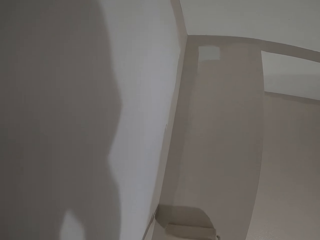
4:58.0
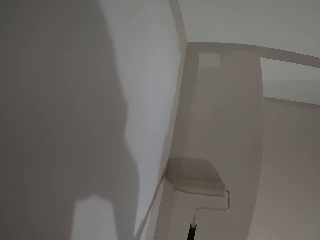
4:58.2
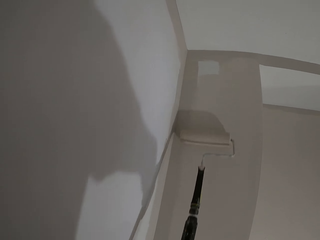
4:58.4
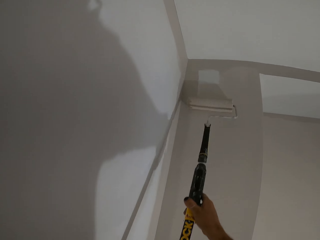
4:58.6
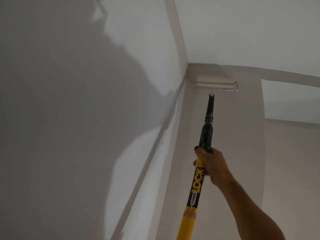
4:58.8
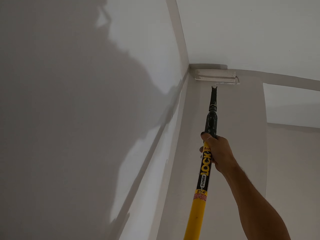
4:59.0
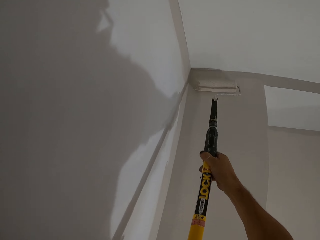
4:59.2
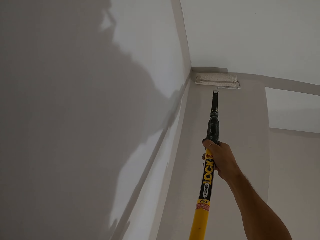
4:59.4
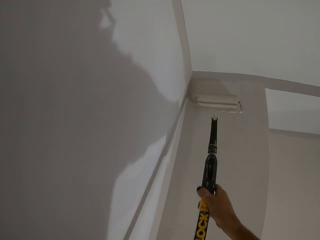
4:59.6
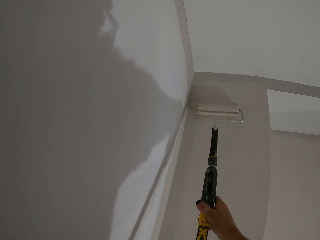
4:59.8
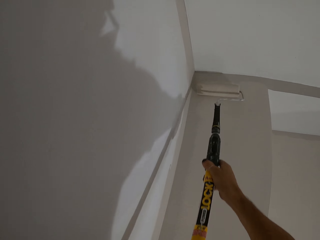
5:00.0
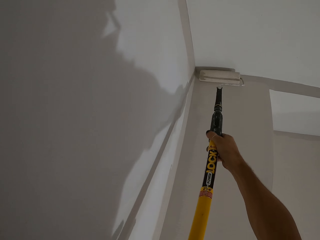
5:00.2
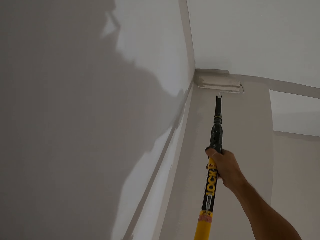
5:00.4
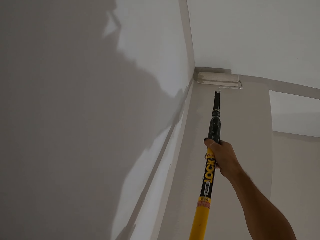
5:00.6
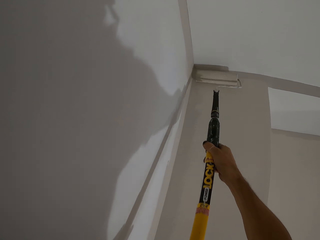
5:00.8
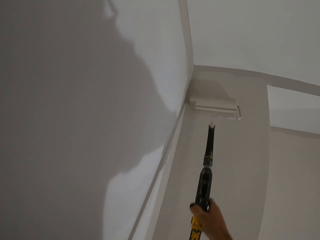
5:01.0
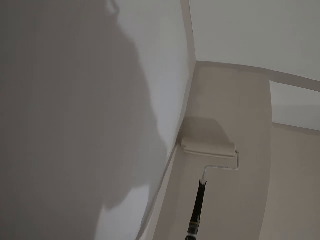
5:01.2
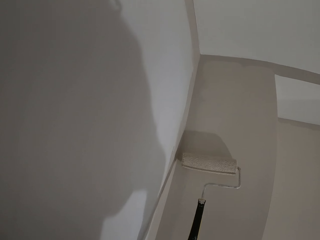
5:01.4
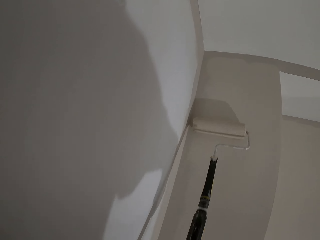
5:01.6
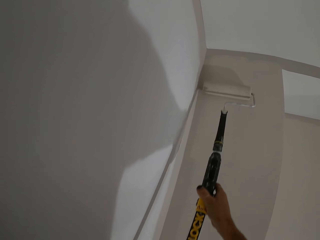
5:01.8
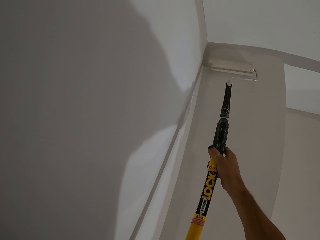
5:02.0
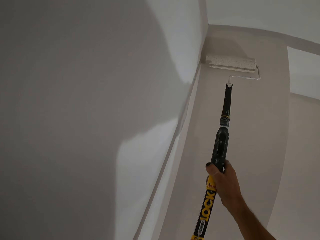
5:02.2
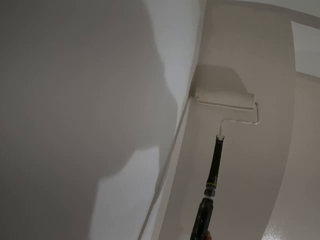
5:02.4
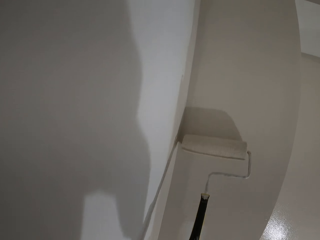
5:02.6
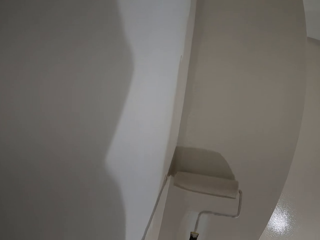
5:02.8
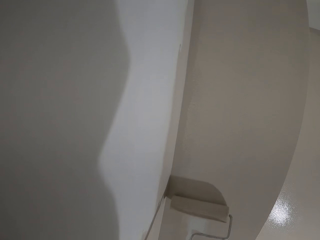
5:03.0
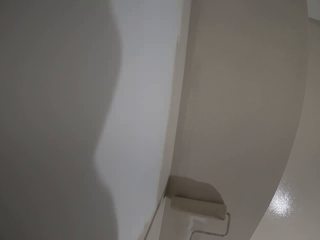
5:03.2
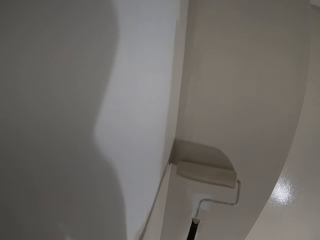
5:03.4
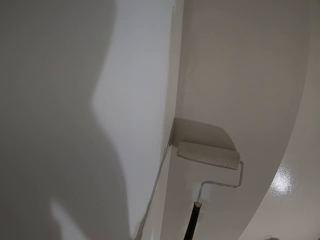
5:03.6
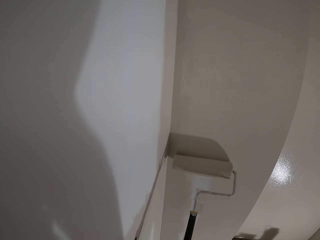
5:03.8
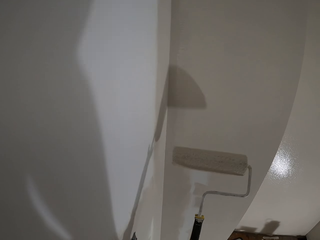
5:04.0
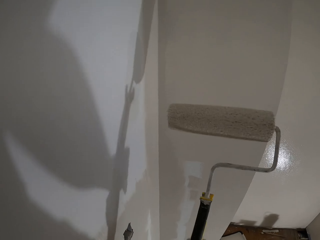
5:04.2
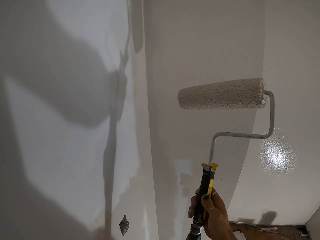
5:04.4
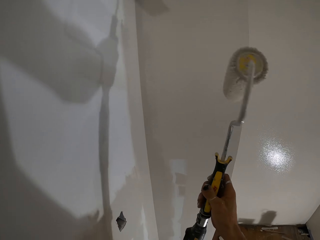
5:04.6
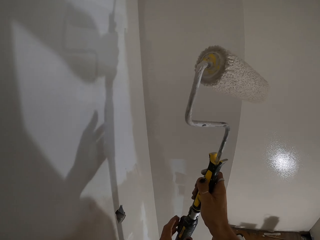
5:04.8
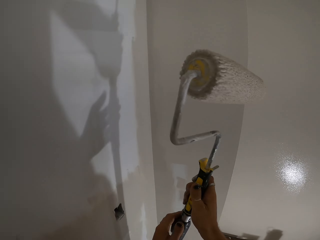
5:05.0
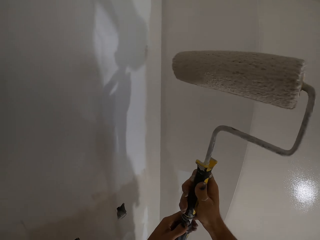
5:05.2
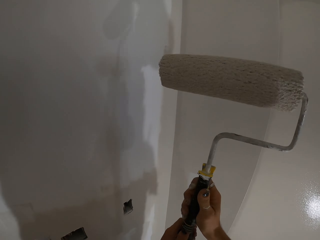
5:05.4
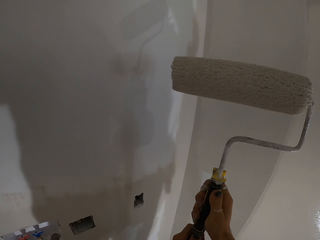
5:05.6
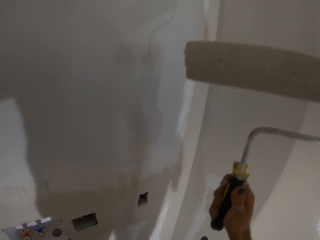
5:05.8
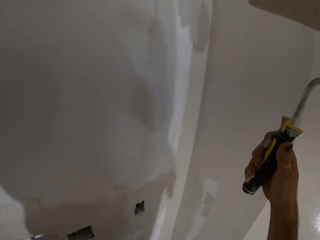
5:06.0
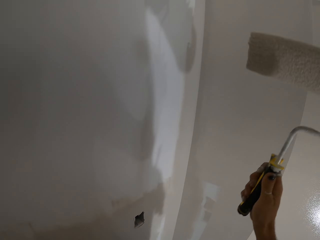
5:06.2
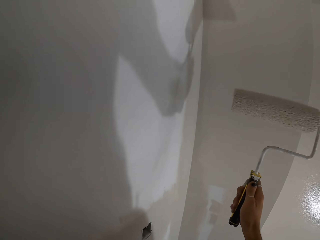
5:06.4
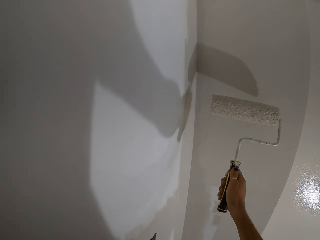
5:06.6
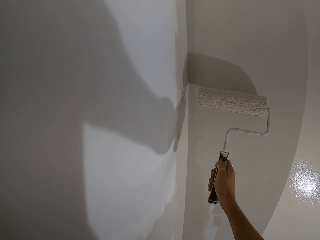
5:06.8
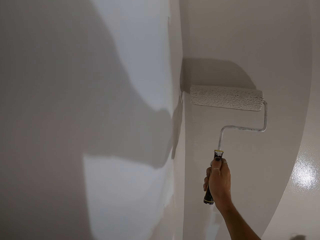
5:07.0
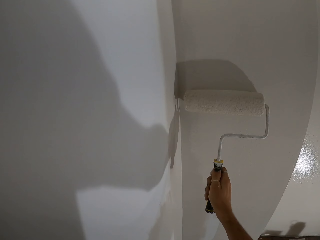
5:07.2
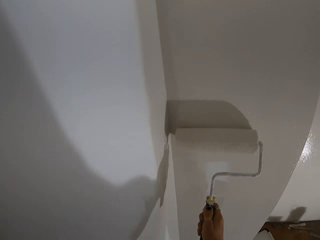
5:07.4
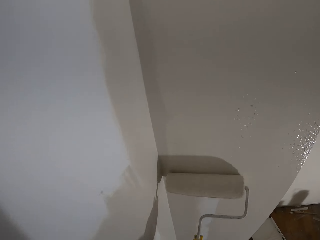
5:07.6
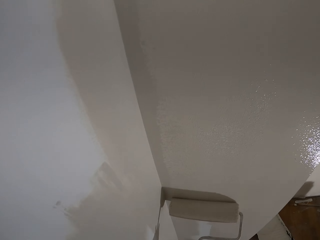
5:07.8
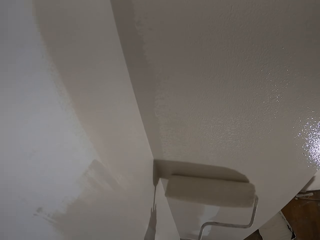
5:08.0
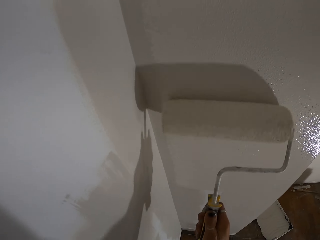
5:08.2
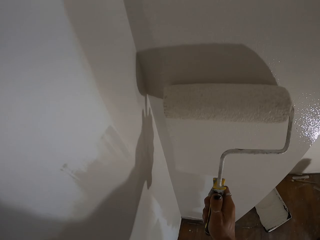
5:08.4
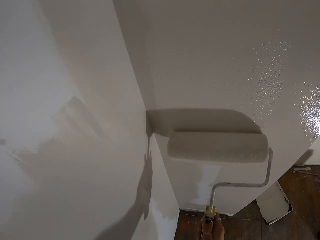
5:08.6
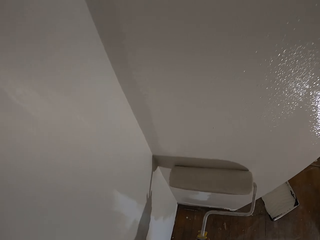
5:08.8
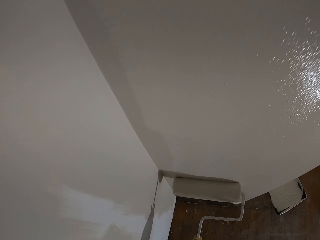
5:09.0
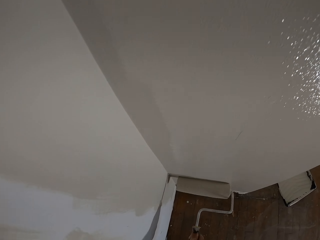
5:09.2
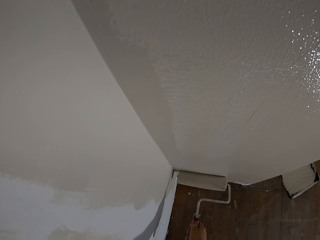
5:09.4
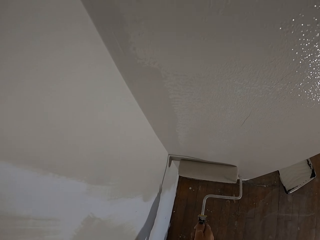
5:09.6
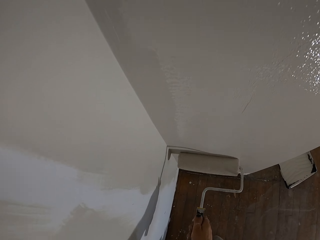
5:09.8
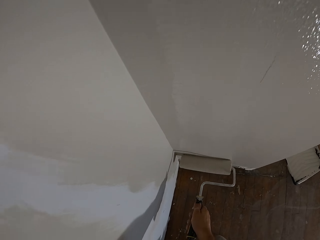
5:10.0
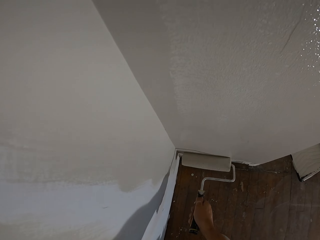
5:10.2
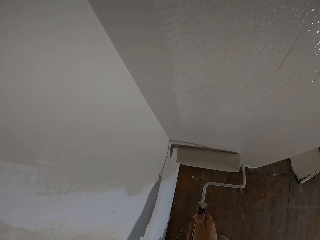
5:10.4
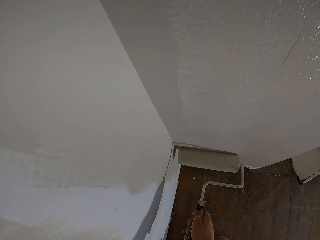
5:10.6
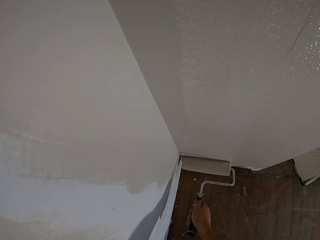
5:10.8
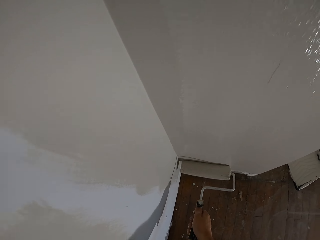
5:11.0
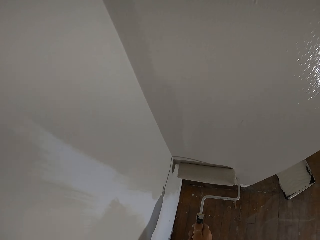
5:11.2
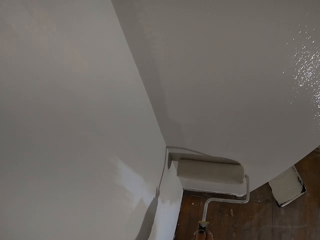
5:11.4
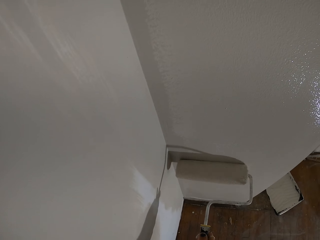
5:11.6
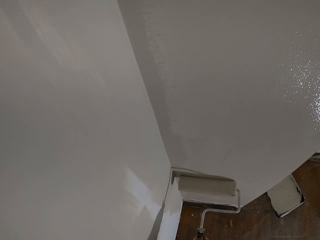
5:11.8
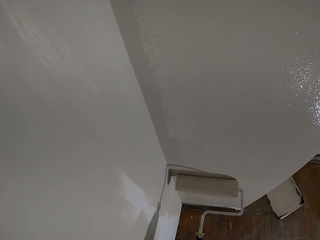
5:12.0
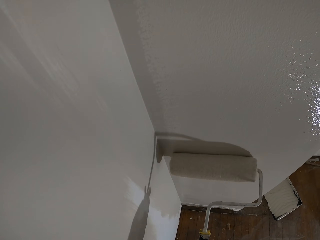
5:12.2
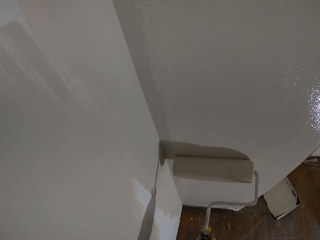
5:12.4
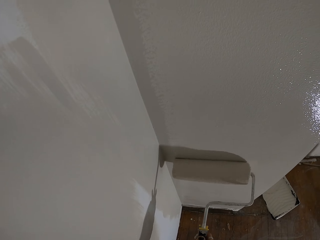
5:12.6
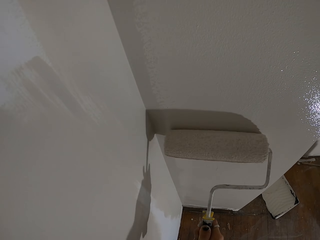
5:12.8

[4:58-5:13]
The camera wearer removes the handle of the roller. They paint on the wall.

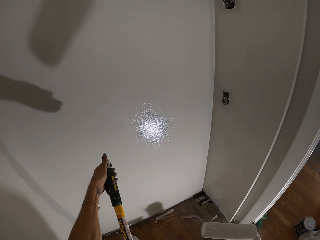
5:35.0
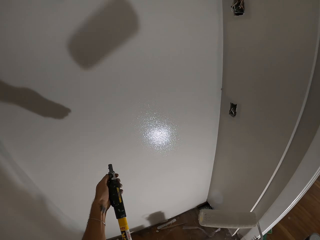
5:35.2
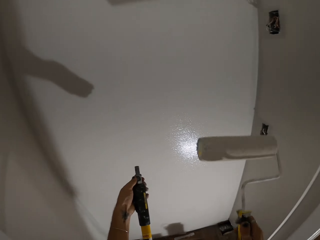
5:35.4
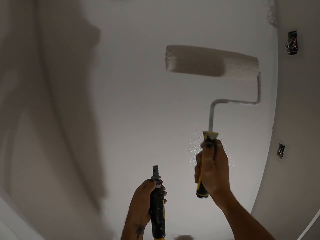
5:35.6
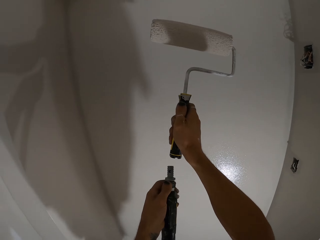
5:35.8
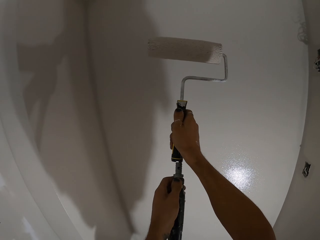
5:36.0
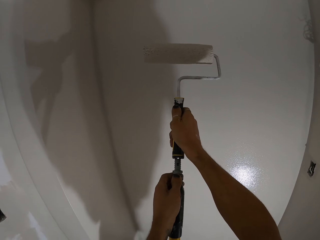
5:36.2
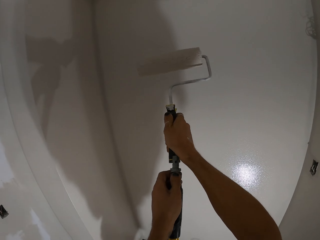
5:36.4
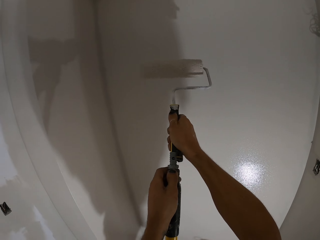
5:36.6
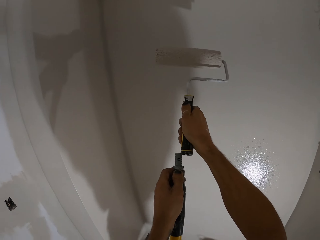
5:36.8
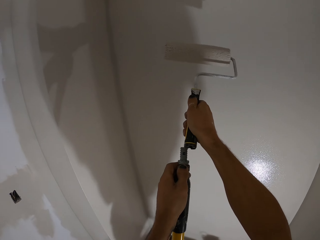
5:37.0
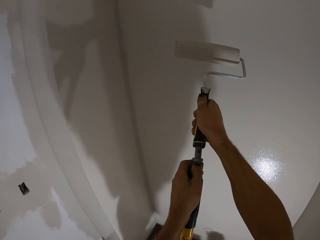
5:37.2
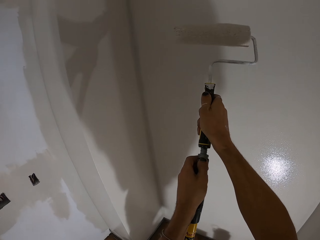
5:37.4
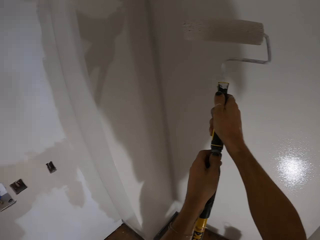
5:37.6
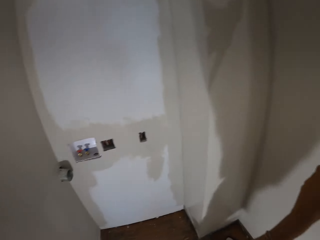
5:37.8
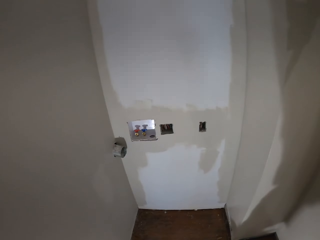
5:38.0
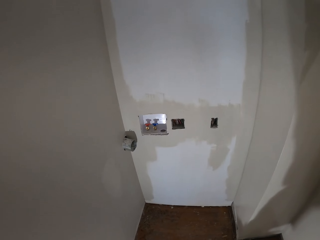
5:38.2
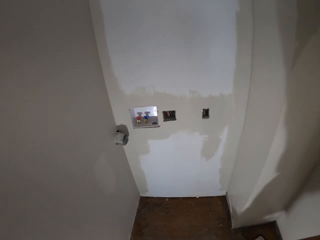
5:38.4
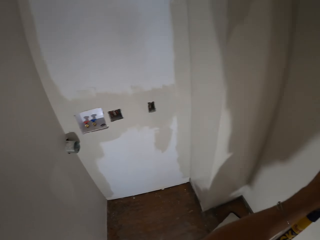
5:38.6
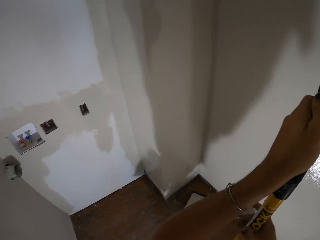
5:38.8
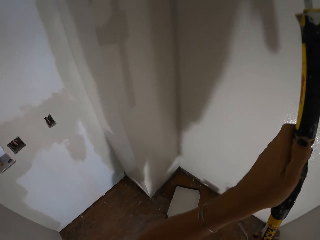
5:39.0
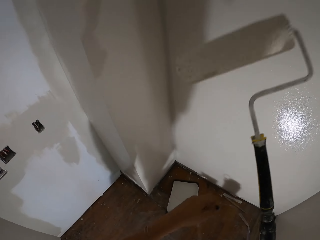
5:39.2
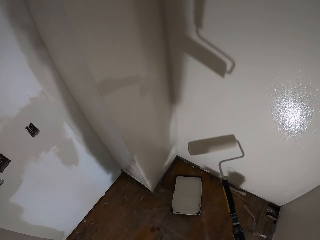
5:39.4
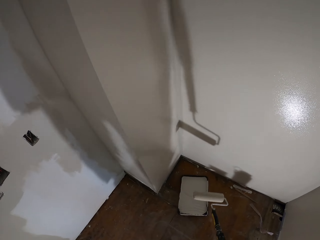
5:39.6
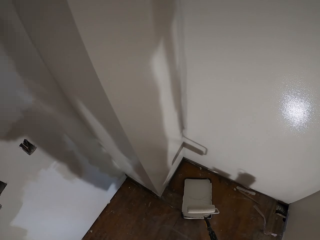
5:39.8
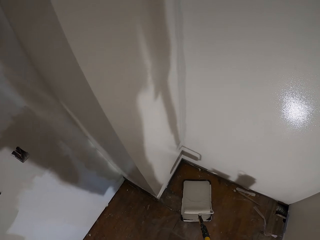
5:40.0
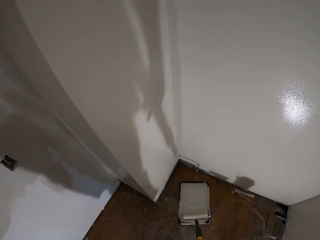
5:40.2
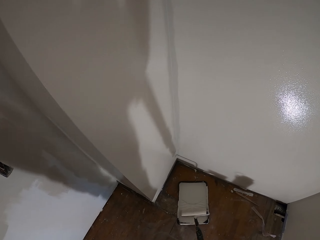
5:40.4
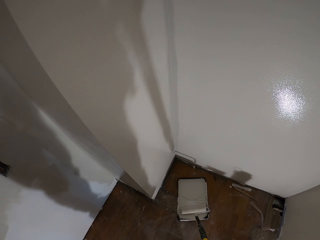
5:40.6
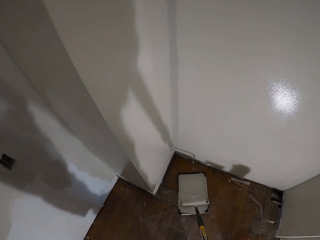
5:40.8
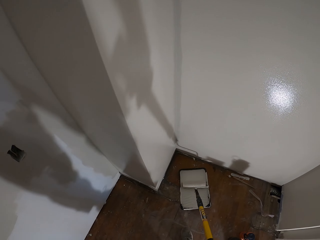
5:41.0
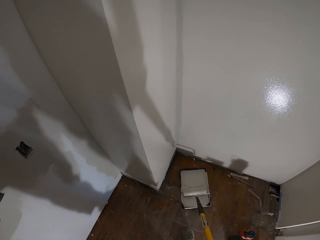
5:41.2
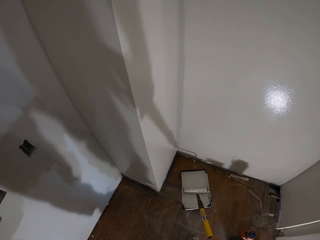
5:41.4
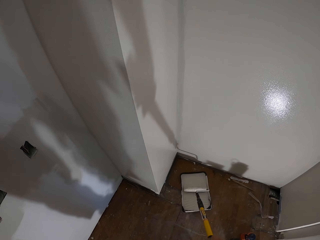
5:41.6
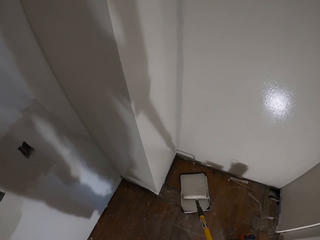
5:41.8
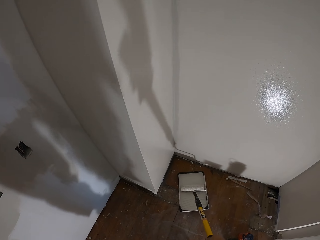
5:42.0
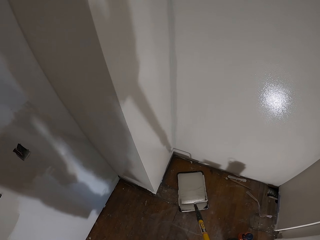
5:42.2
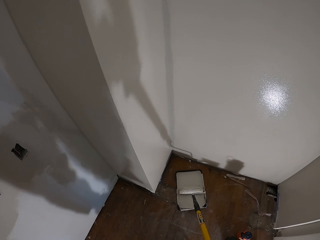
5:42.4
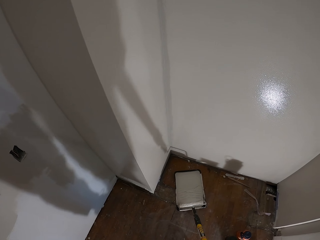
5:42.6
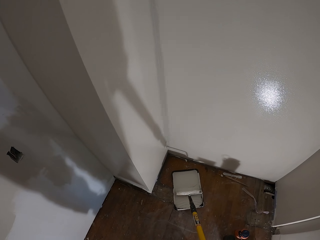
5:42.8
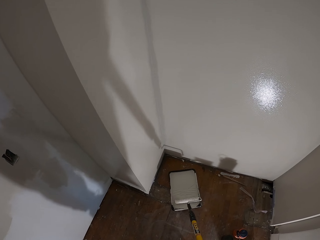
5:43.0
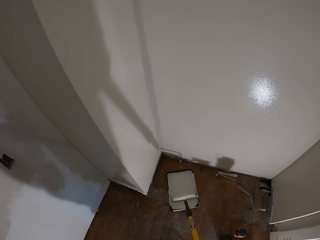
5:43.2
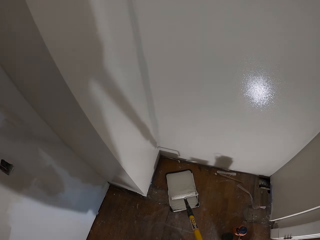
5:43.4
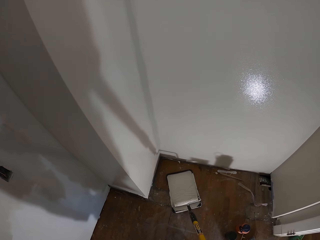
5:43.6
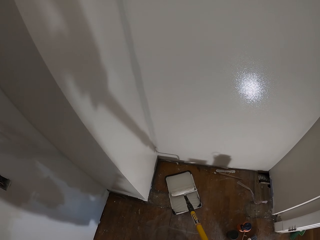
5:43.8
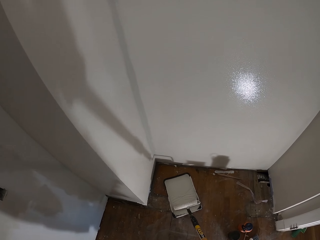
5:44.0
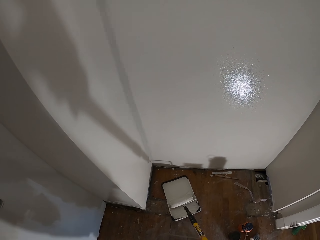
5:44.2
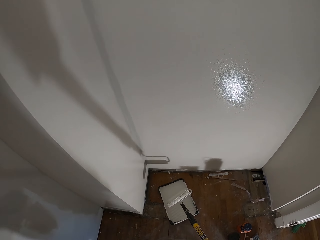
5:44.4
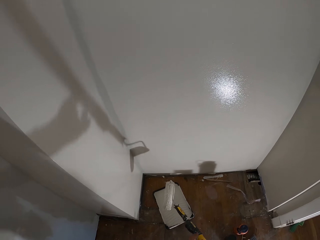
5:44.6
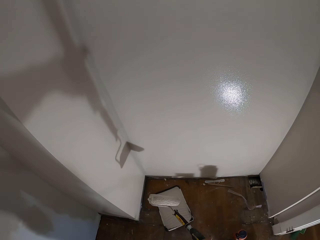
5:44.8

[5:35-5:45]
The camera wearer connects the paint roller brush with its handle. They pick paint from the paint roller tray. They roll the paint roller brush on the paint in the basin.
